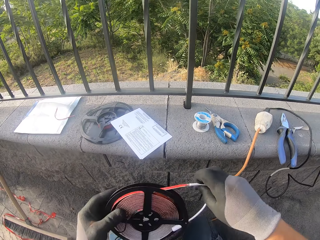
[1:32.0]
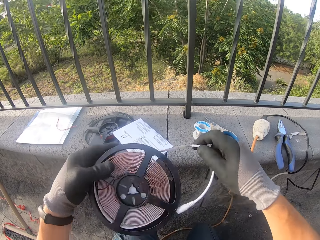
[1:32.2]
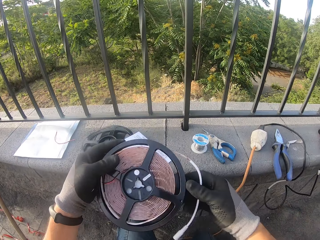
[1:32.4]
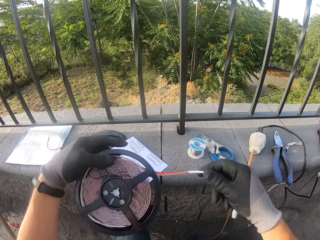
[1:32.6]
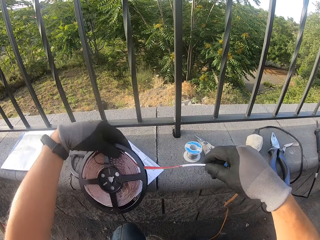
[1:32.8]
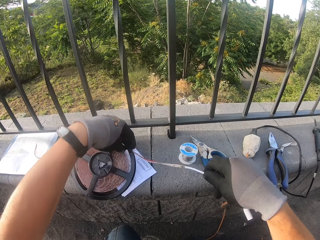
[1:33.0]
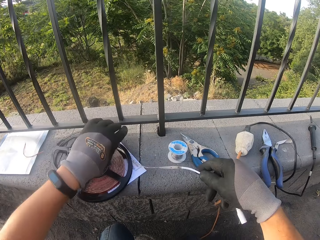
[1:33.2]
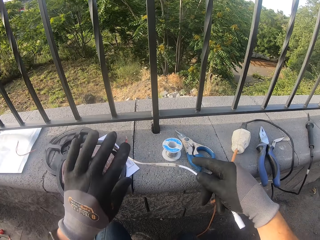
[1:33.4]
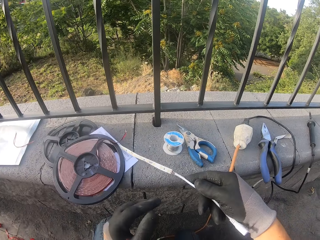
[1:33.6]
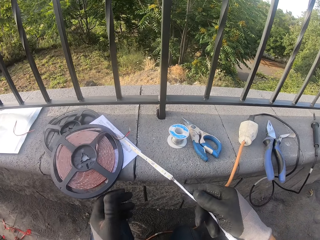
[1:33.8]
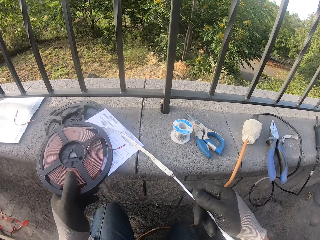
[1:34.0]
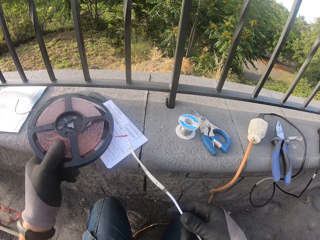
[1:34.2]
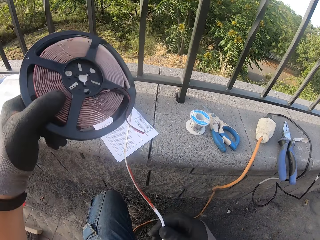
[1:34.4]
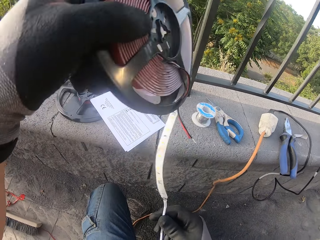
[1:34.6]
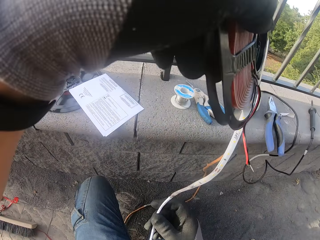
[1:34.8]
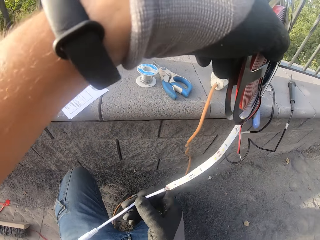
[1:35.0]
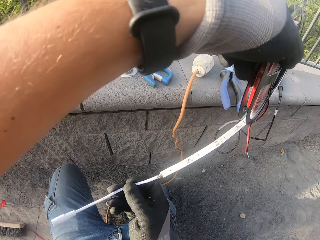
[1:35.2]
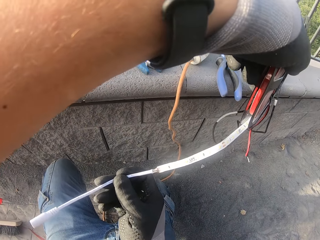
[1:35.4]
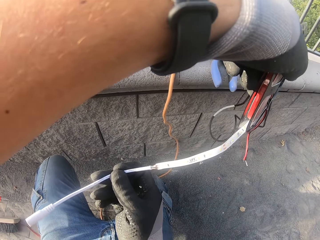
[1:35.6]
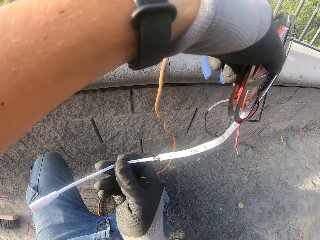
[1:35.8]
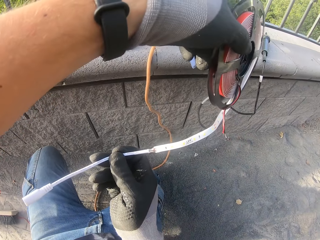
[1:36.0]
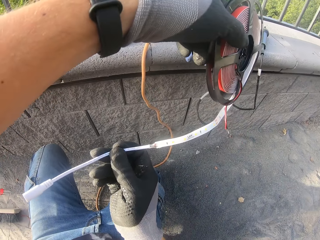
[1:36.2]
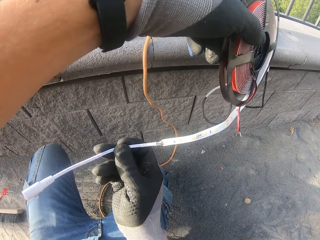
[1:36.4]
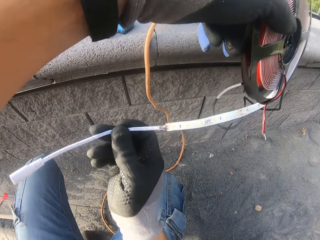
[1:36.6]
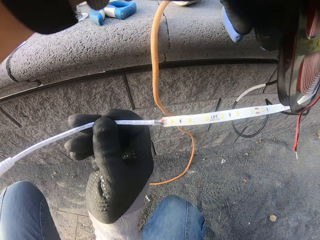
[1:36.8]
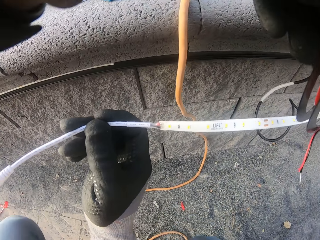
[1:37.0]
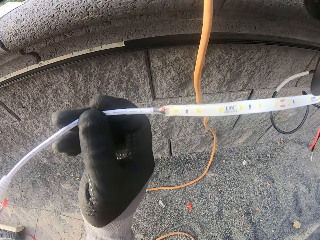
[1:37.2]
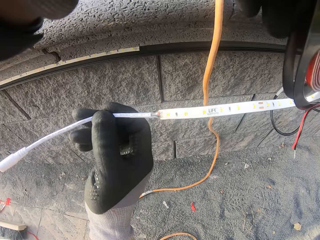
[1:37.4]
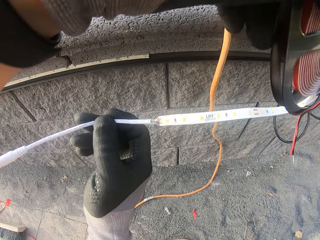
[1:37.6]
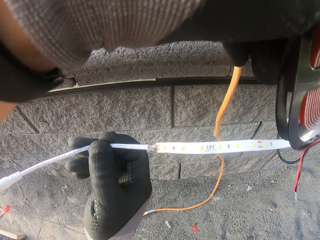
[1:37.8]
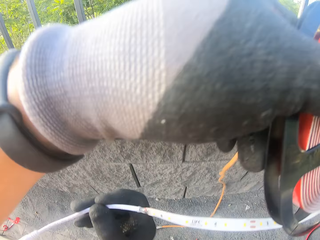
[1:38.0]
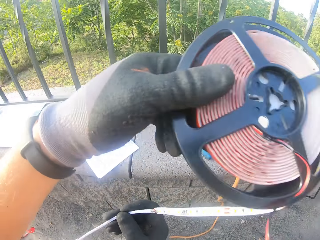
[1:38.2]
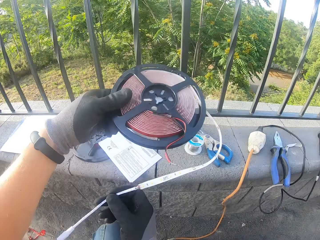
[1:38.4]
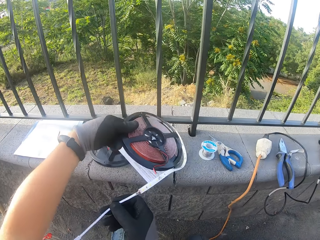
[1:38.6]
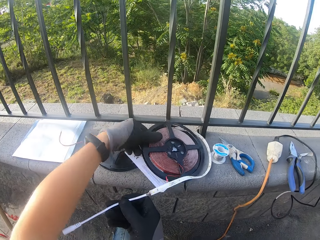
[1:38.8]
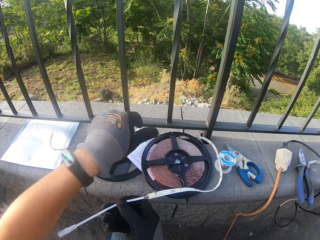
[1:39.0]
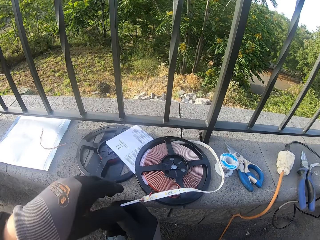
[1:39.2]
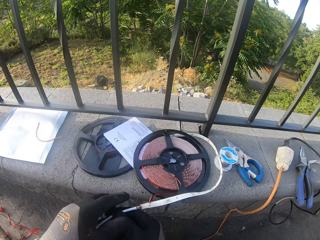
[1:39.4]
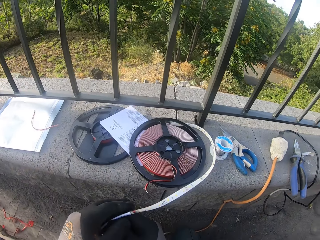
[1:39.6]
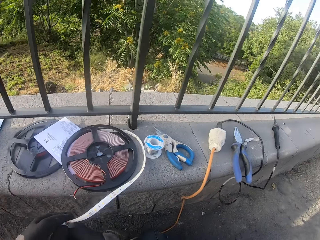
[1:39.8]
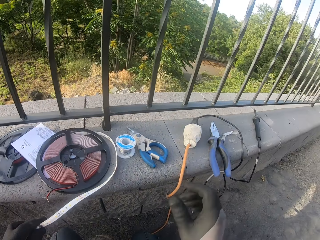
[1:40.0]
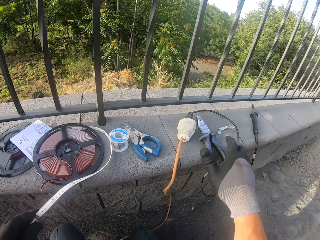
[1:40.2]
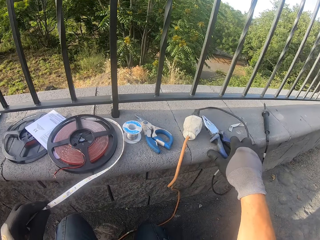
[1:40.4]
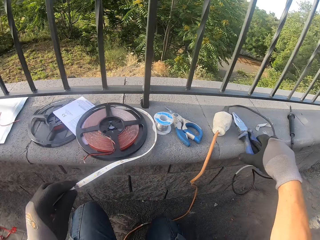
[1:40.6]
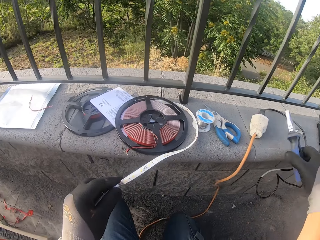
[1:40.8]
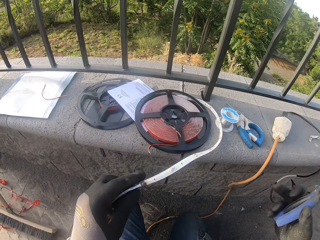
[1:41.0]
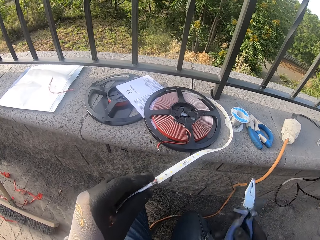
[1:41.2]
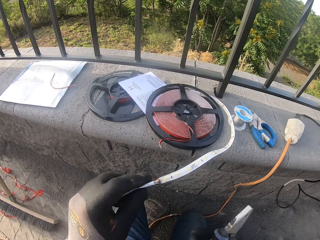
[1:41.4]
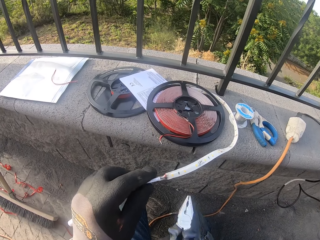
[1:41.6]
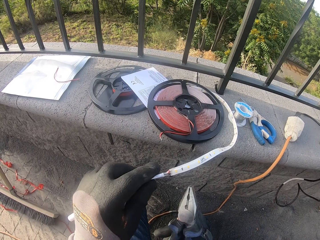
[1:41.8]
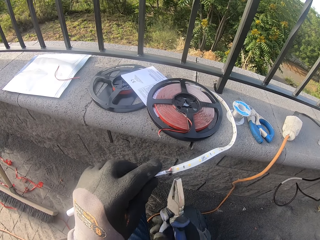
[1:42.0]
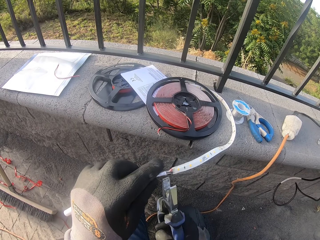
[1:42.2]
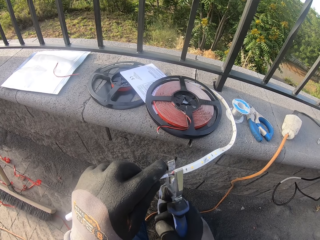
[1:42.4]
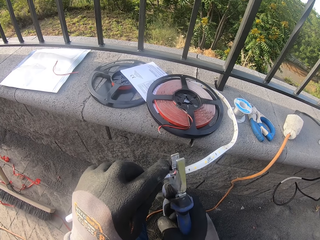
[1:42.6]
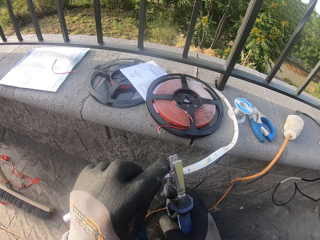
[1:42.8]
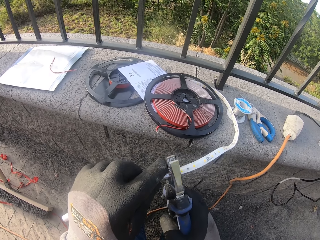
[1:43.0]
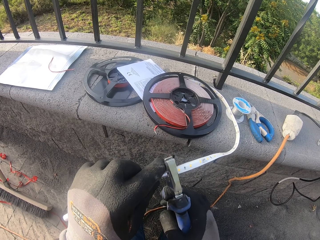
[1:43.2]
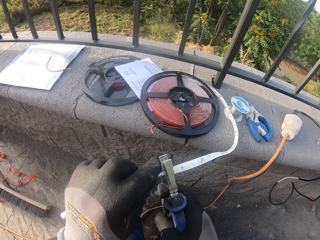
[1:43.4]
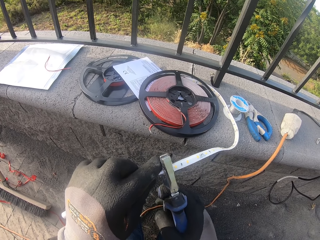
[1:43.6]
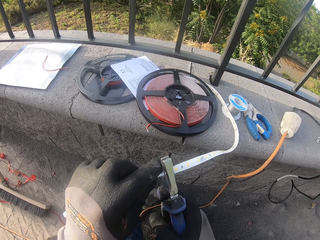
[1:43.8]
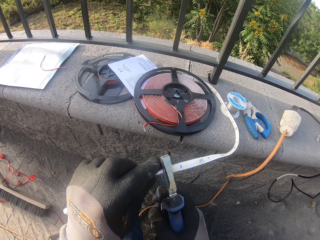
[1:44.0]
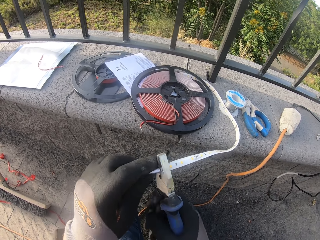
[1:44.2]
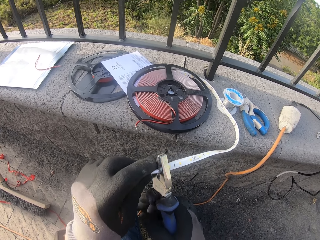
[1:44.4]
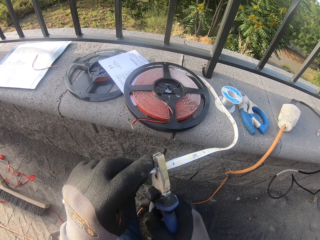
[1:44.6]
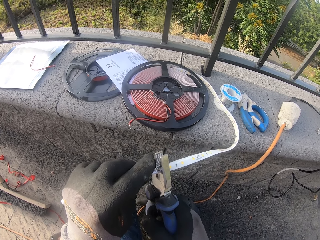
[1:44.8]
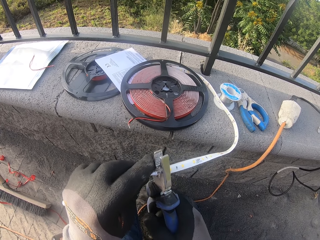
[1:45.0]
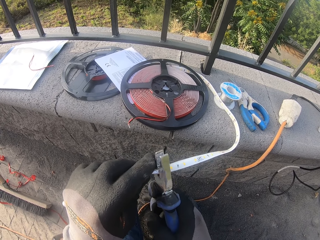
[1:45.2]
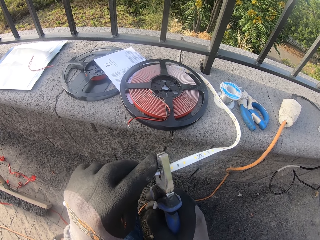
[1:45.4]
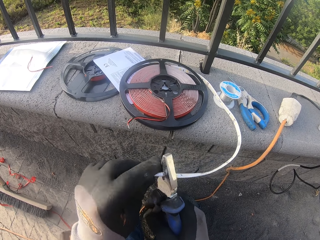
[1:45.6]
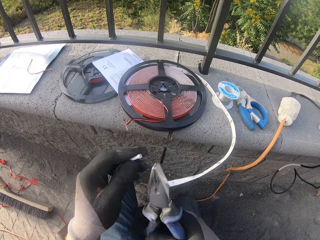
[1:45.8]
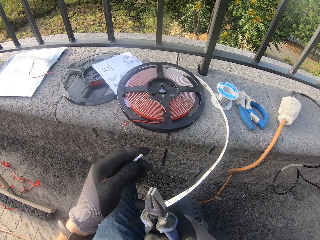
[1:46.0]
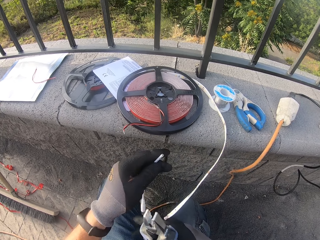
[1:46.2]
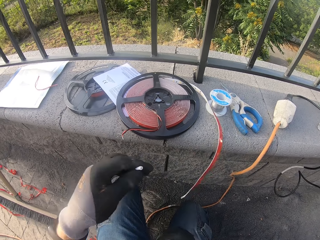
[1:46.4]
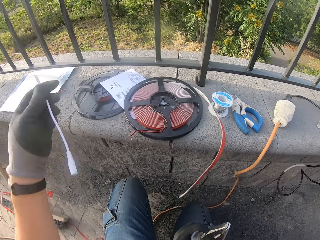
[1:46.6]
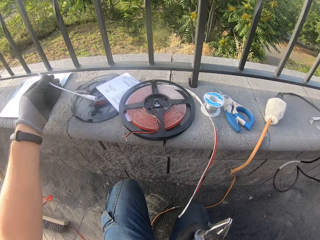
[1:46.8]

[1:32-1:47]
The camera wearer cuts the LED with pliers.

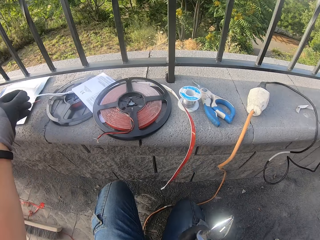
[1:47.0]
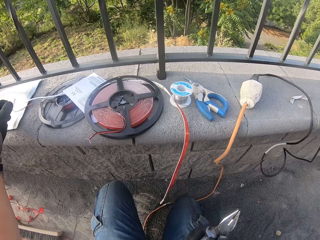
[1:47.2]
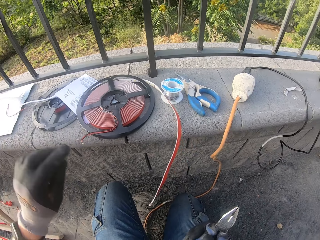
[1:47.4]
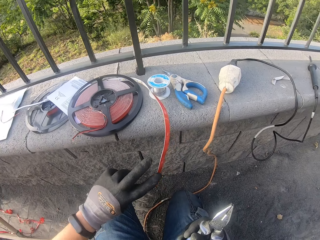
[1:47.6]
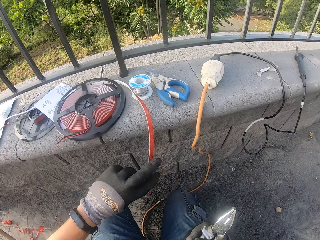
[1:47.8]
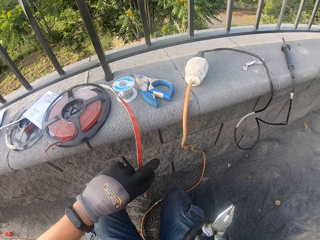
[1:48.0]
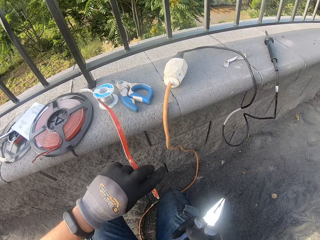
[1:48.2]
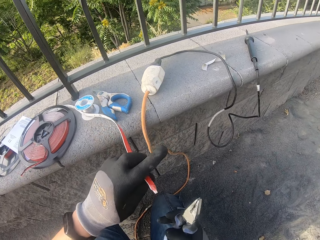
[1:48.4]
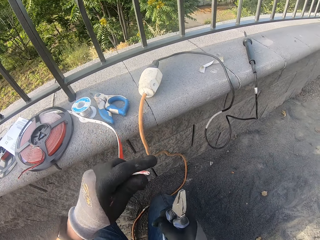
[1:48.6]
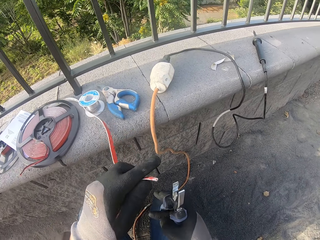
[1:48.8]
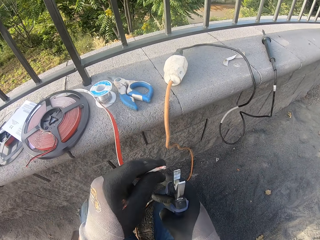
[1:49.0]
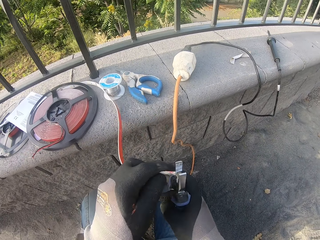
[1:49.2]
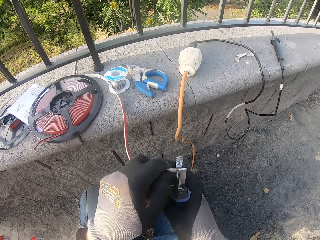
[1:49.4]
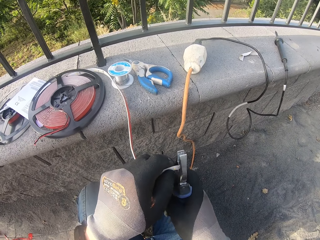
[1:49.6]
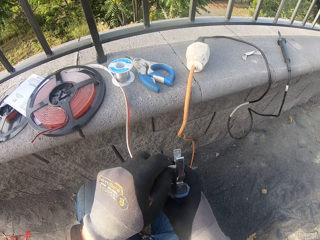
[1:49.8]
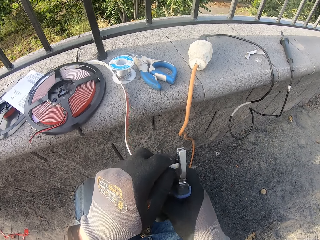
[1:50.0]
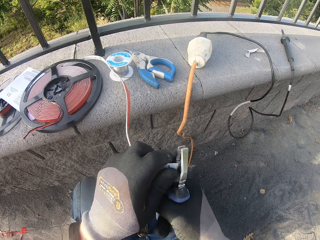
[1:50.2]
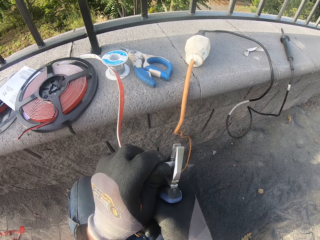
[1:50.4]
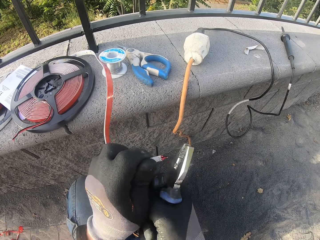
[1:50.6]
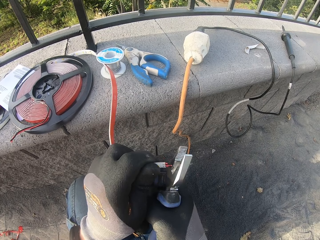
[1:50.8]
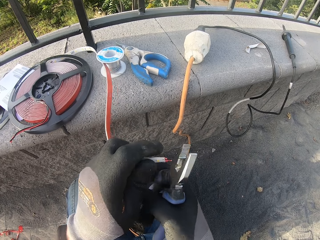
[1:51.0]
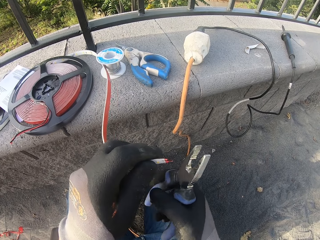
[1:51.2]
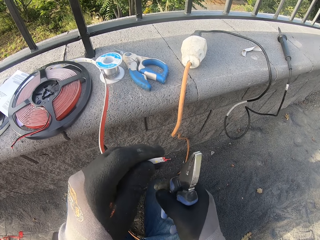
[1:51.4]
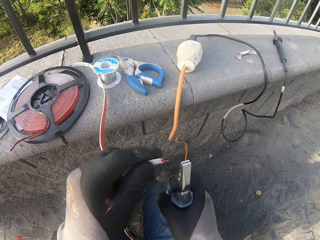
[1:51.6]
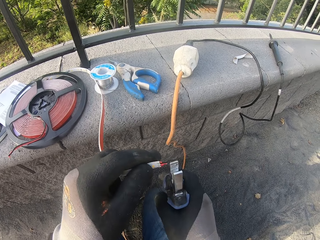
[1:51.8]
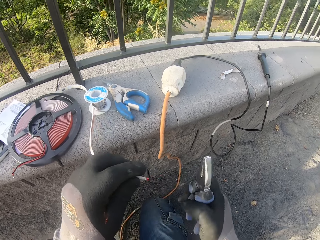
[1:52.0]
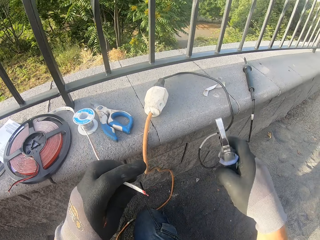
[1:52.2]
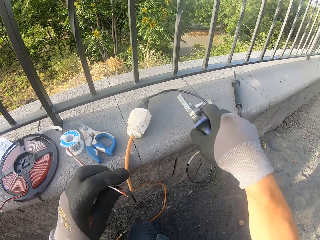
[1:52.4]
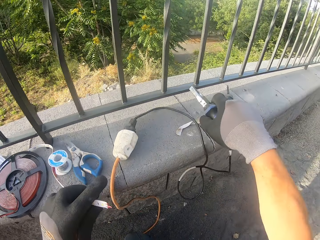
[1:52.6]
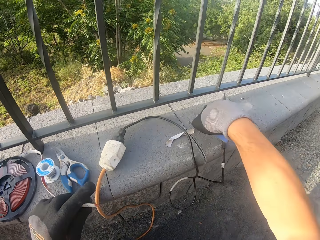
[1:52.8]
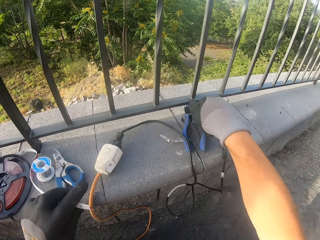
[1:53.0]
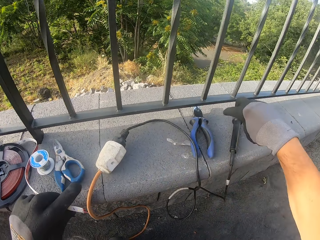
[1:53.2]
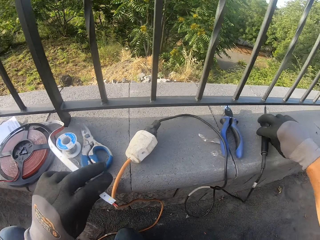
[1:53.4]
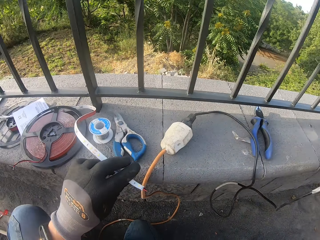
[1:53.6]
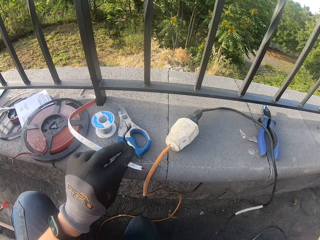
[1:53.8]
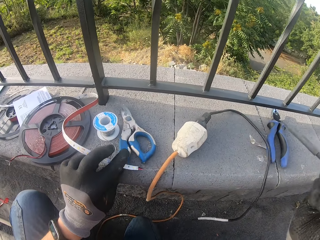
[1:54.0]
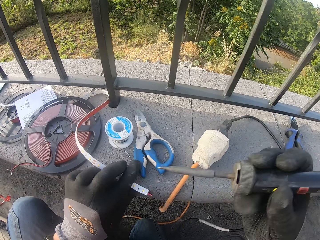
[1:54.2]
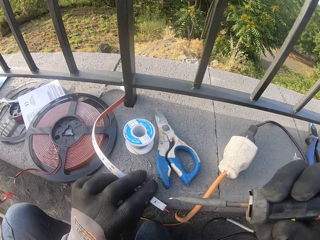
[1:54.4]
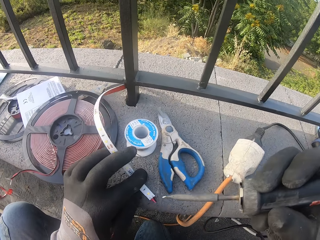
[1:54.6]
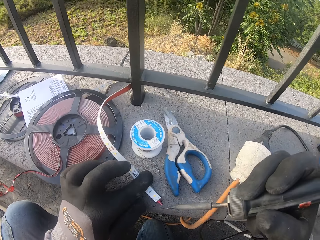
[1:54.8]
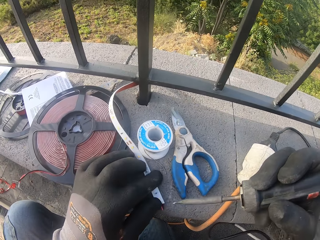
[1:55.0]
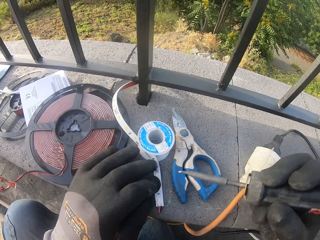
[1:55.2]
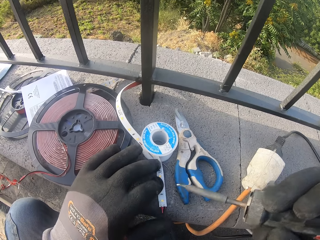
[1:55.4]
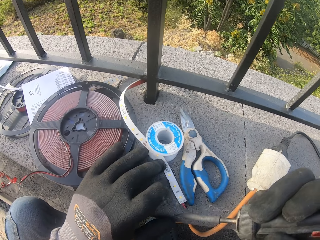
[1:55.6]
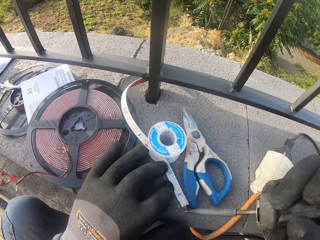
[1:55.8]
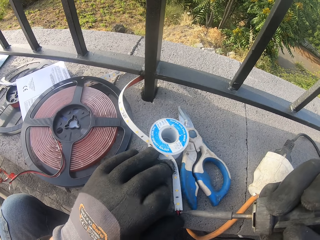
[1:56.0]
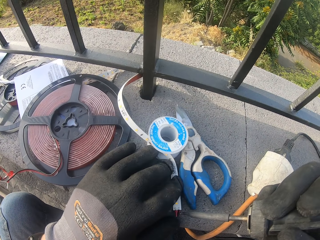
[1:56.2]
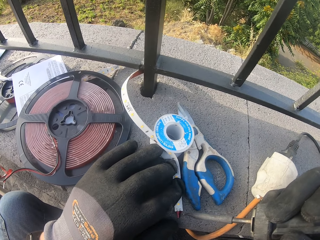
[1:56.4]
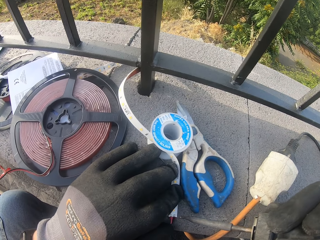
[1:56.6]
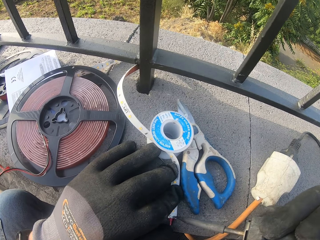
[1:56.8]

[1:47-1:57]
The camera wearer fires the cable using the electric metal burner.
